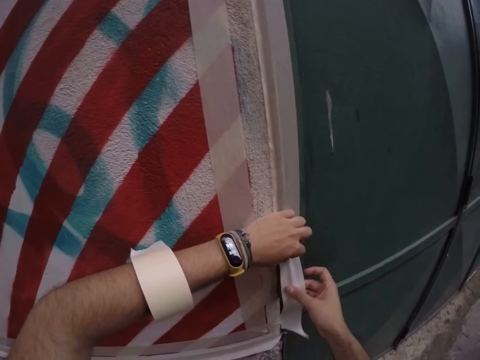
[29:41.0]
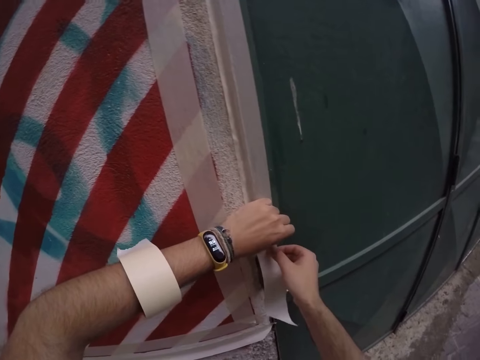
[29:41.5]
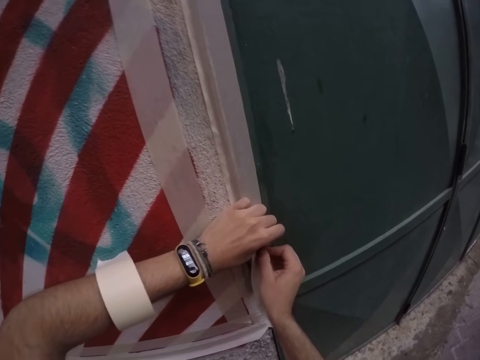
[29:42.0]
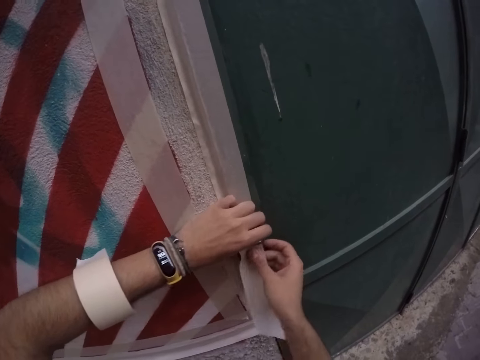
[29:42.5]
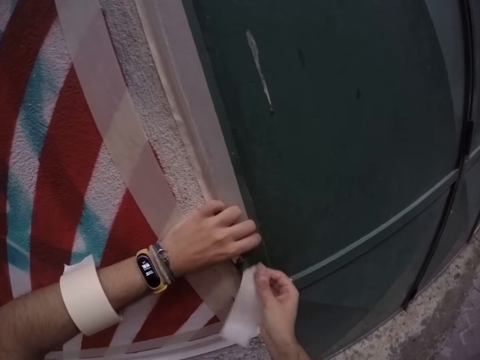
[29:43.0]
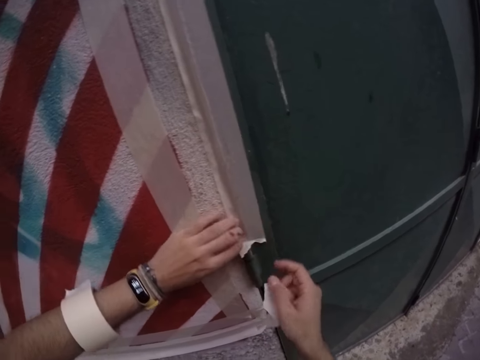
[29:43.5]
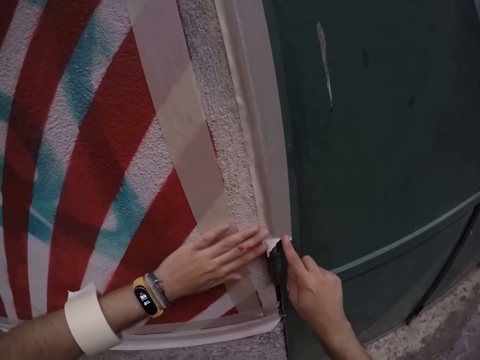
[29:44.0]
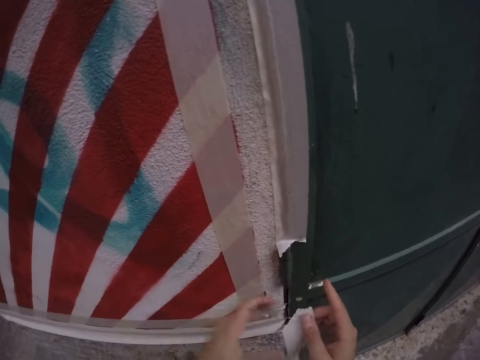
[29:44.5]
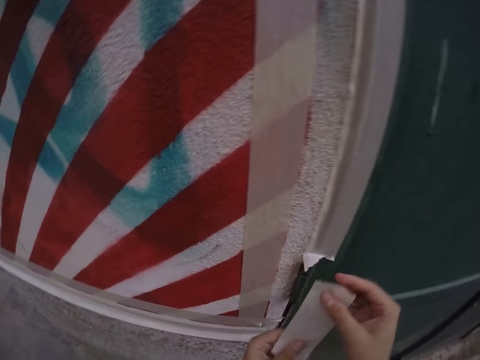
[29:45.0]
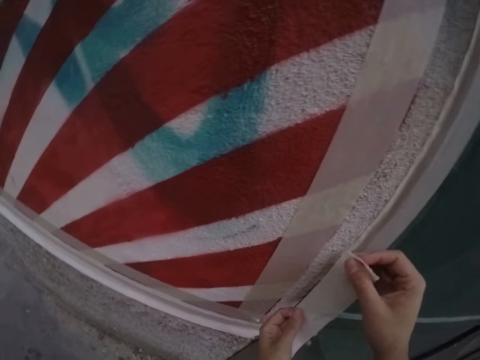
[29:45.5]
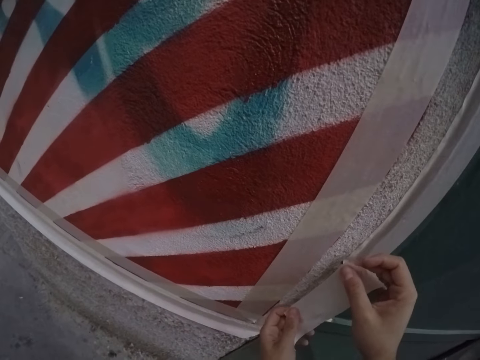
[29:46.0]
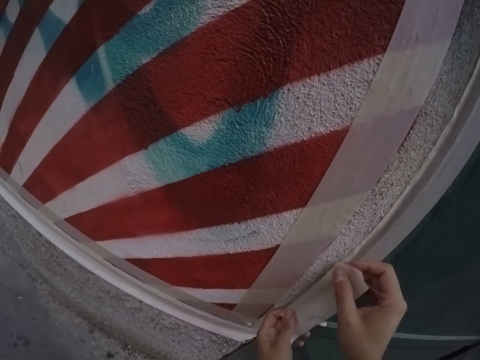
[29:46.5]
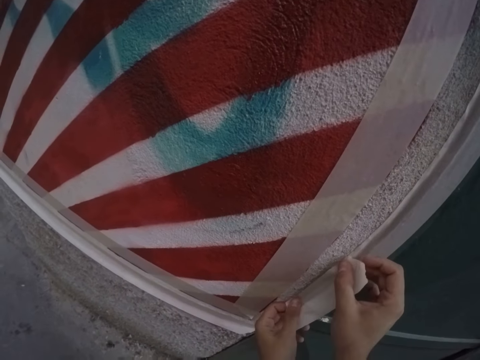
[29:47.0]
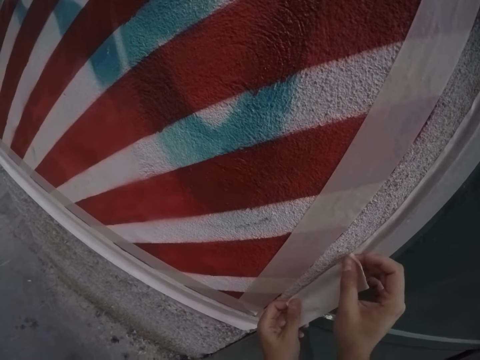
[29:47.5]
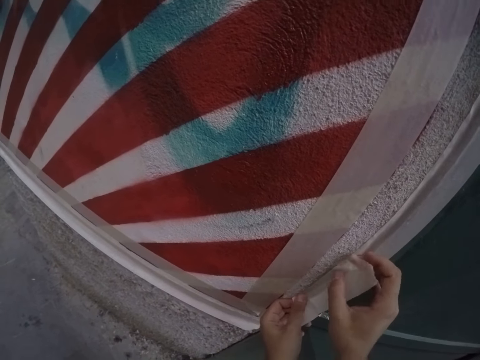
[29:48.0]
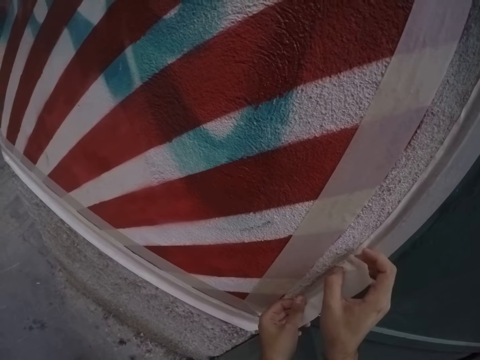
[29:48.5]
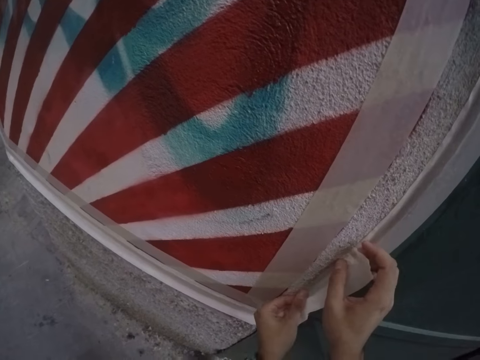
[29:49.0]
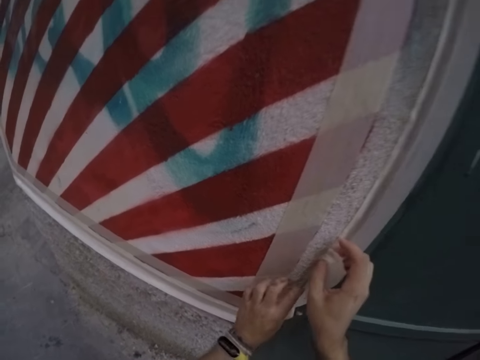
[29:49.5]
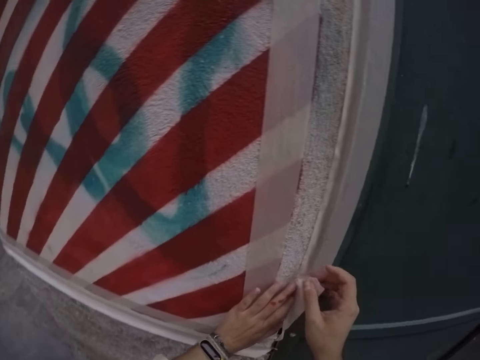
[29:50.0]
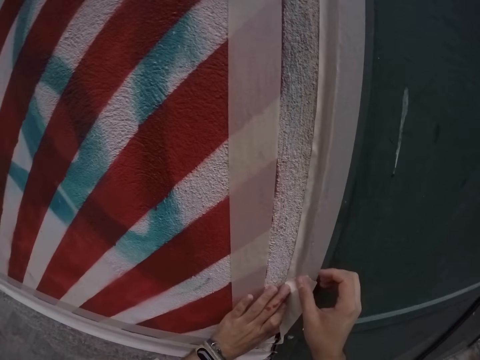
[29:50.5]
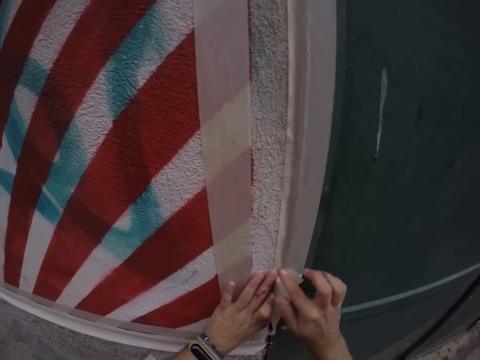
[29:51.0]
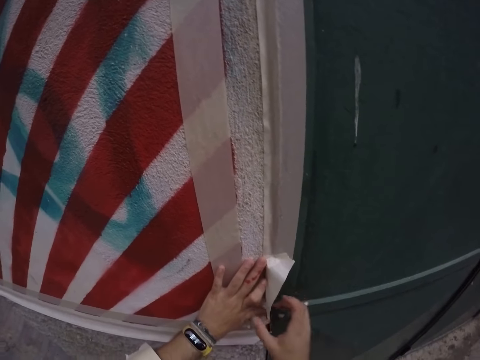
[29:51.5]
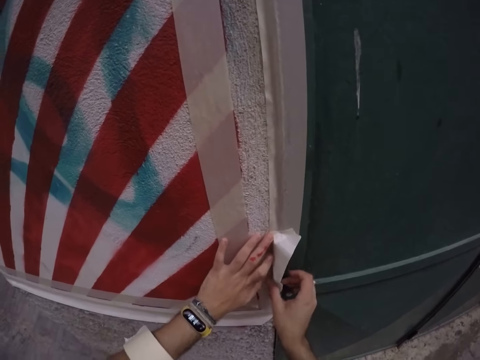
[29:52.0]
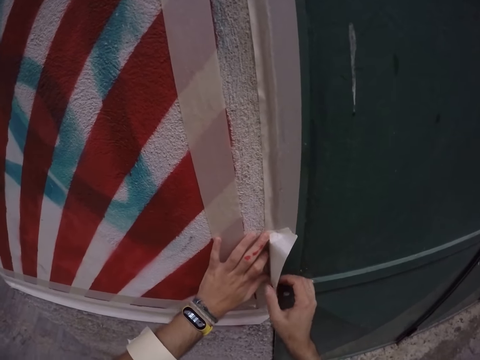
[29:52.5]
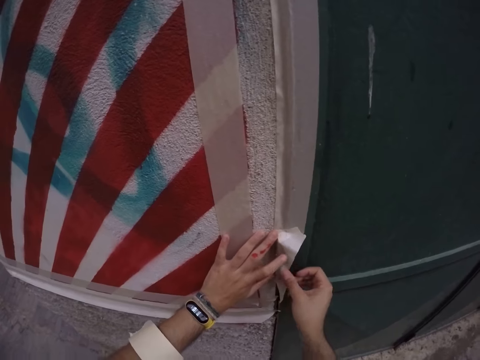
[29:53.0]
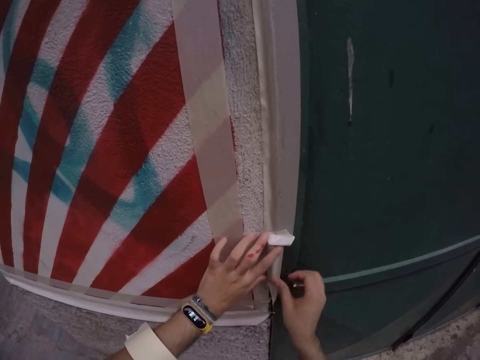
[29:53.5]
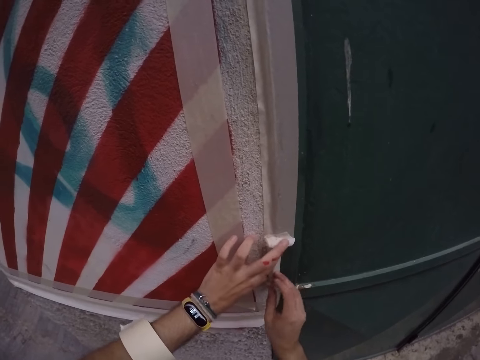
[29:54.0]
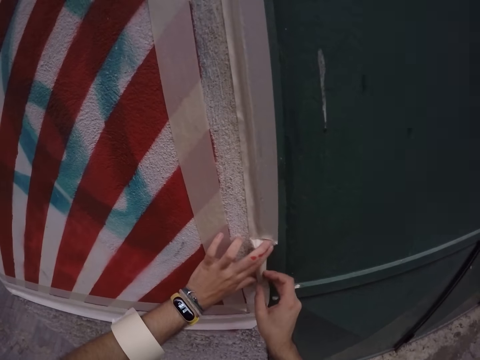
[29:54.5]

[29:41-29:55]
The camera wearer tears a piece of masking tape or sellotape from the wall with his hands. He cuts the sellotape. He pastes the piece of masking tape on the wall with his hands.

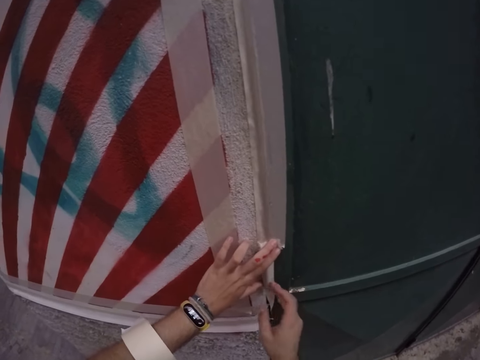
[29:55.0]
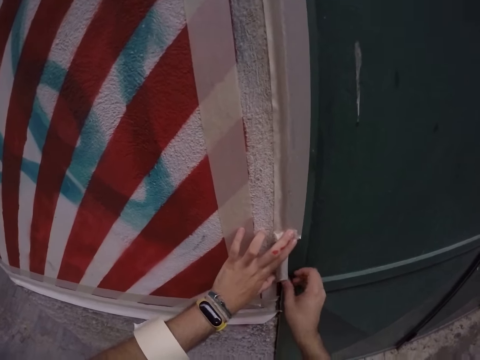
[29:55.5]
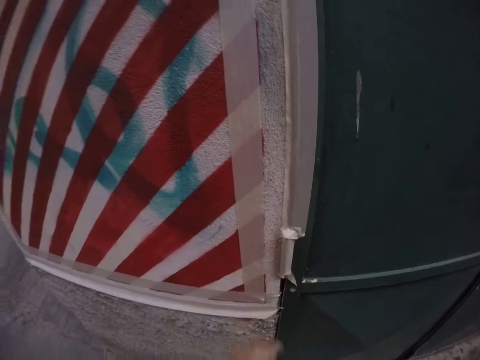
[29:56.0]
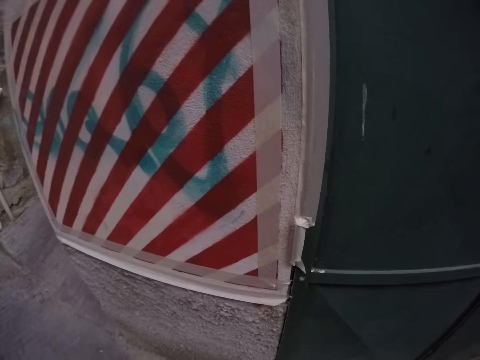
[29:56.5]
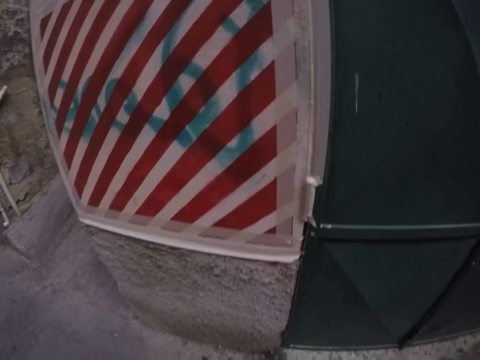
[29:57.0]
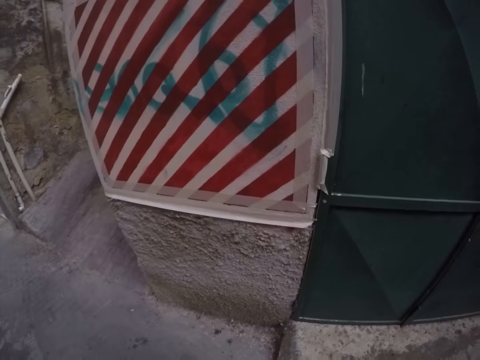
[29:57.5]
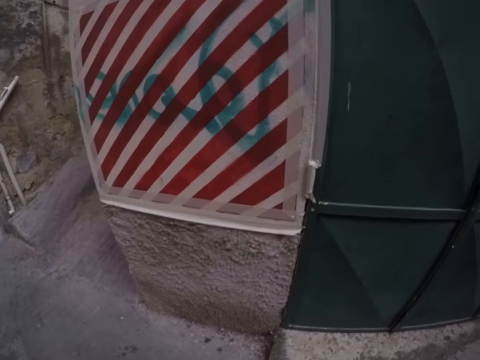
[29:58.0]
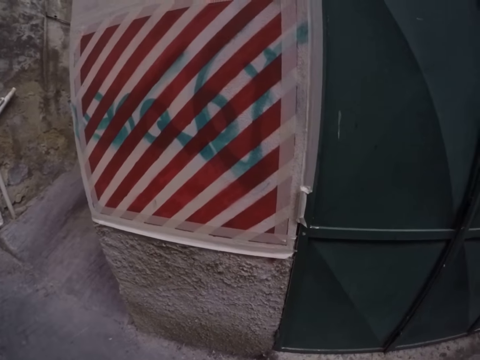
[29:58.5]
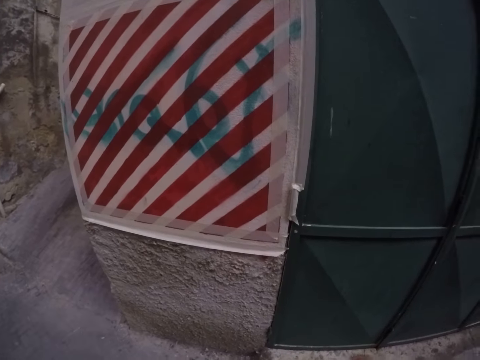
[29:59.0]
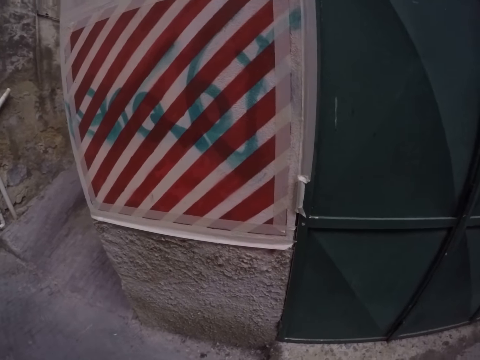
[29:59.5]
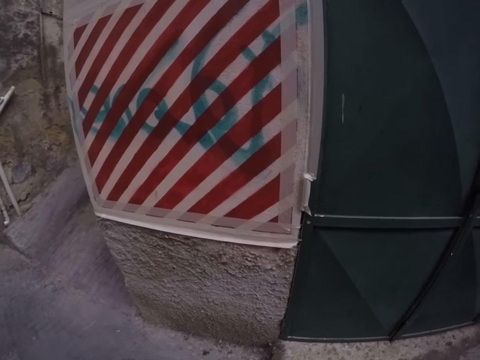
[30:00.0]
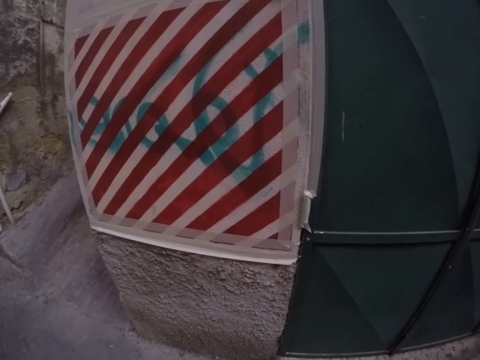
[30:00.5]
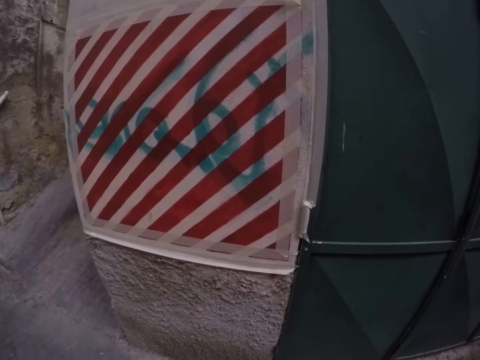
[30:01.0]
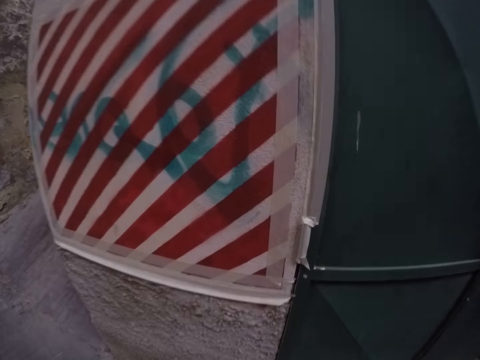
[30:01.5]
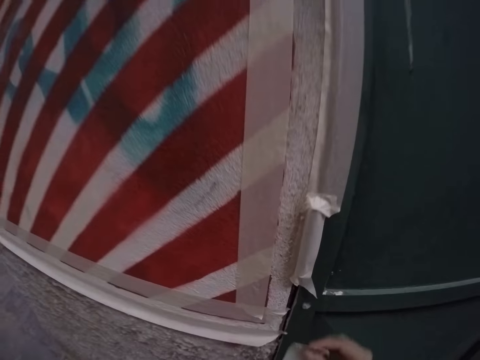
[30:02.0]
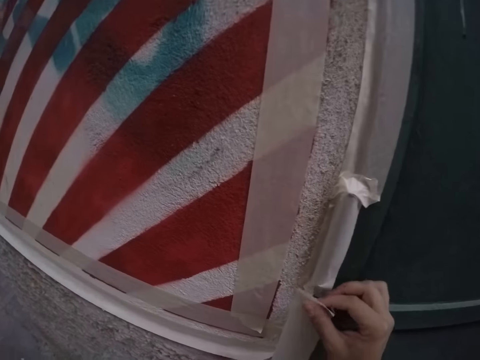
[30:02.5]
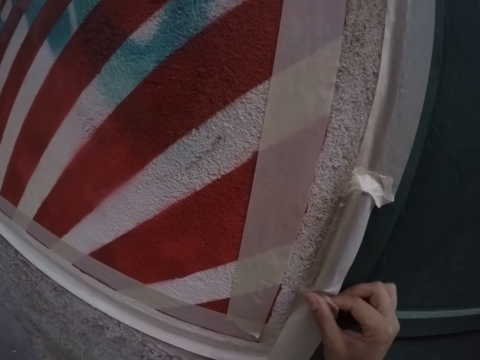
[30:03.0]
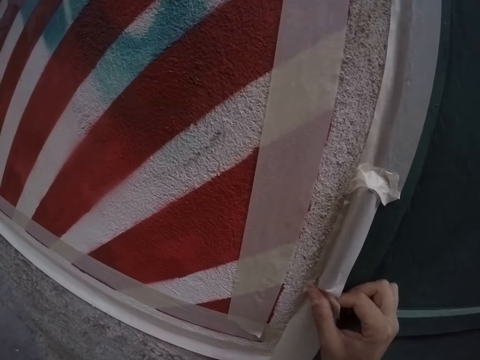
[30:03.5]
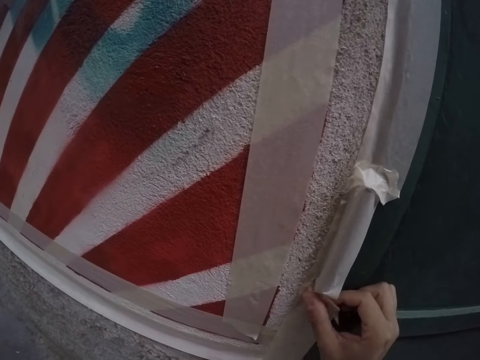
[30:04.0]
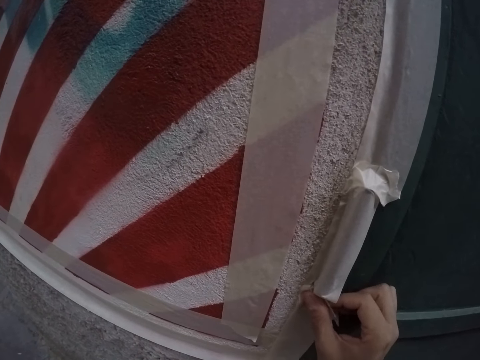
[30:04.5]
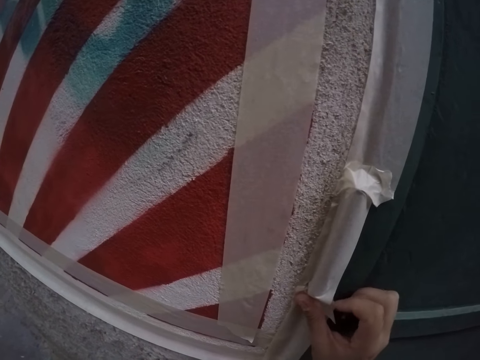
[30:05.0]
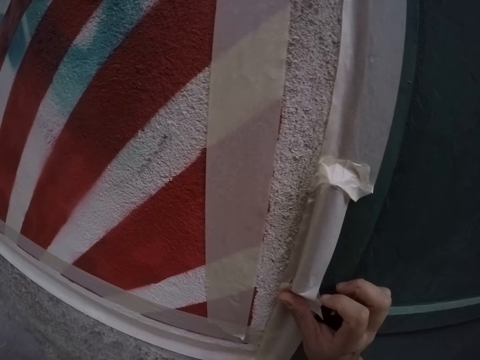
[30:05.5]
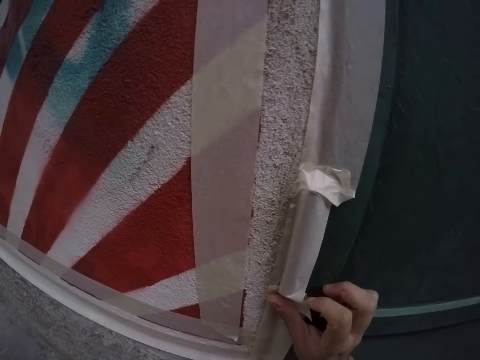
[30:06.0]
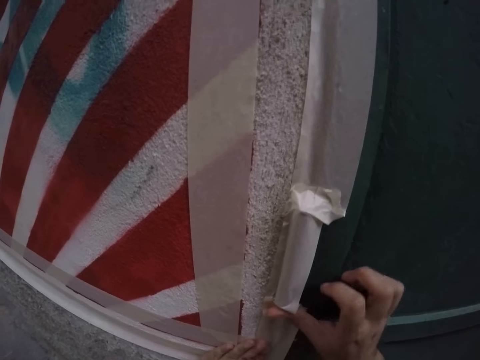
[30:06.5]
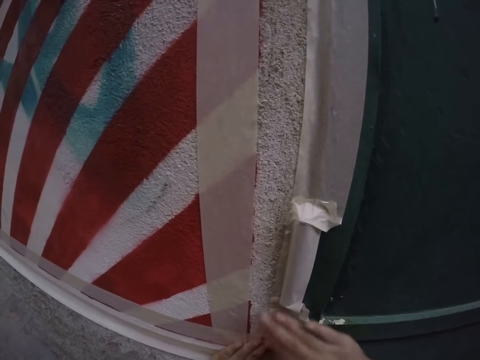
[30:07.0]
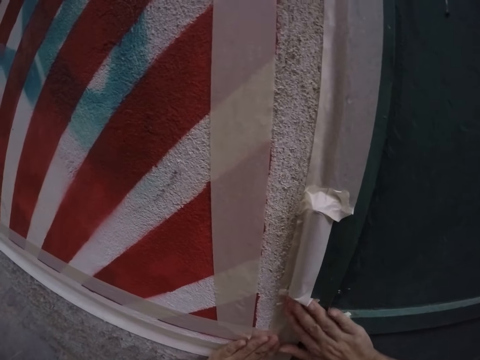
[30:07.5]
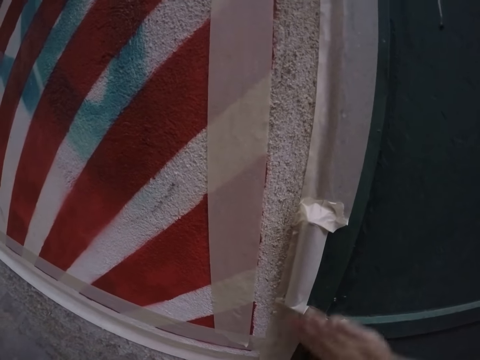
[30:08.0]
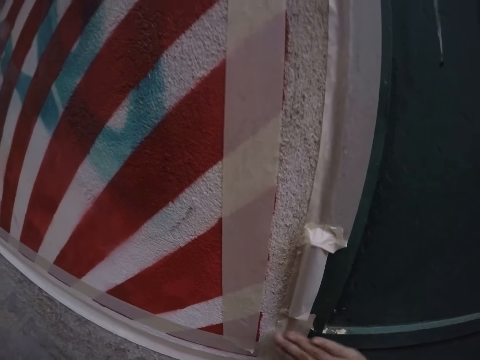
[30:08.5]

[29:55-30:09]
The camera wearer stares at the wall. He pastes masking tape on the wall with his hands.
